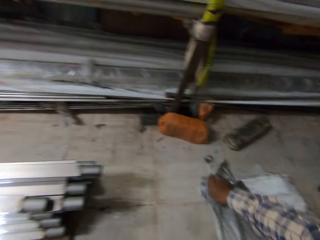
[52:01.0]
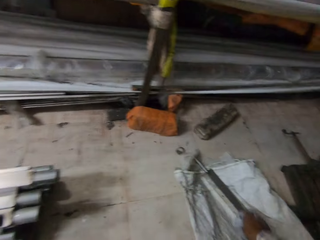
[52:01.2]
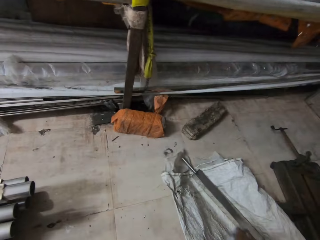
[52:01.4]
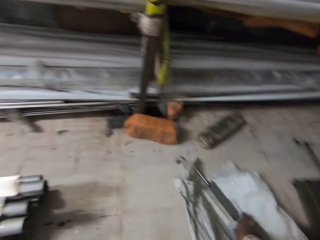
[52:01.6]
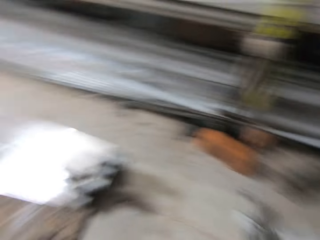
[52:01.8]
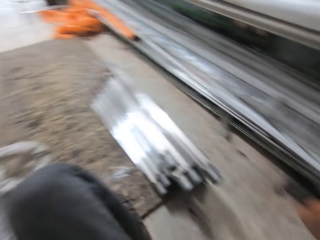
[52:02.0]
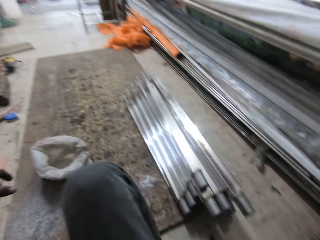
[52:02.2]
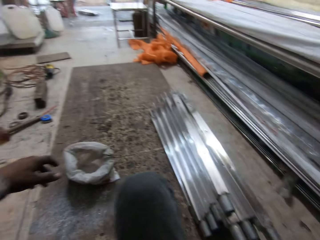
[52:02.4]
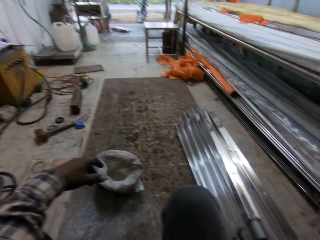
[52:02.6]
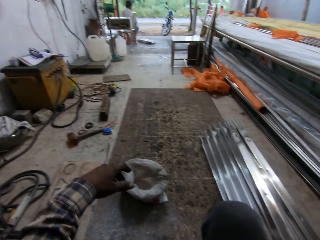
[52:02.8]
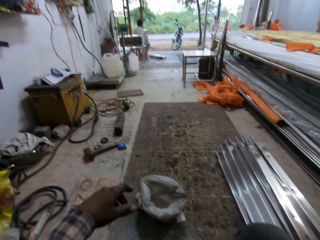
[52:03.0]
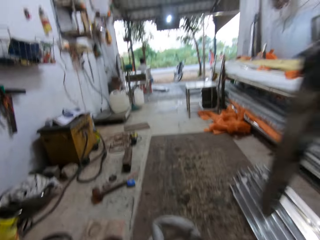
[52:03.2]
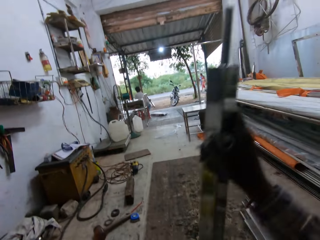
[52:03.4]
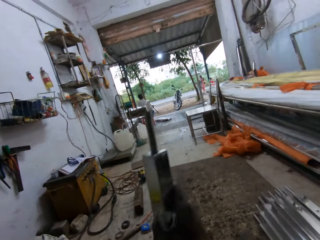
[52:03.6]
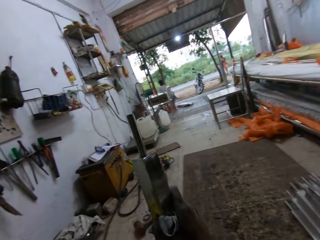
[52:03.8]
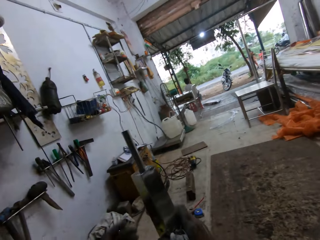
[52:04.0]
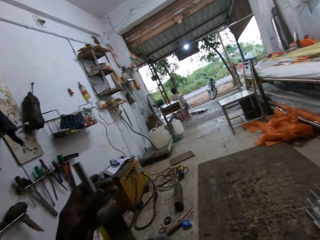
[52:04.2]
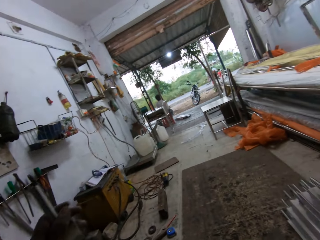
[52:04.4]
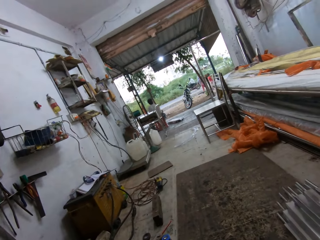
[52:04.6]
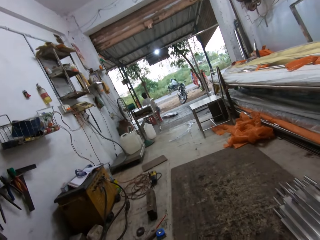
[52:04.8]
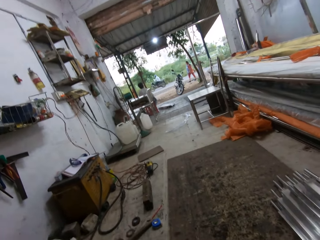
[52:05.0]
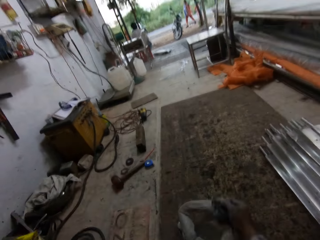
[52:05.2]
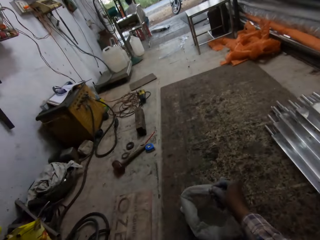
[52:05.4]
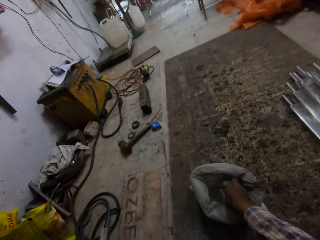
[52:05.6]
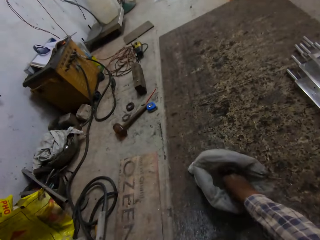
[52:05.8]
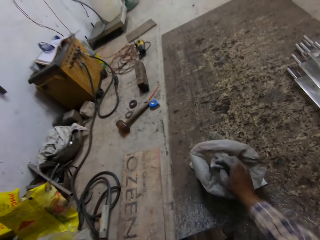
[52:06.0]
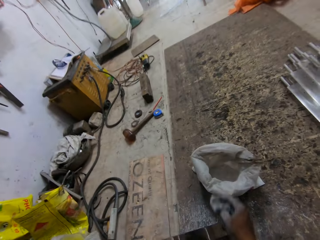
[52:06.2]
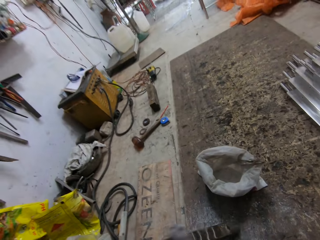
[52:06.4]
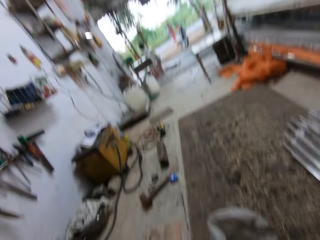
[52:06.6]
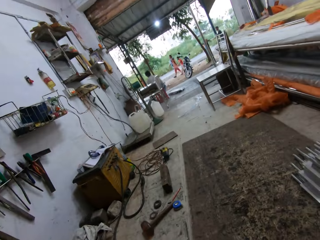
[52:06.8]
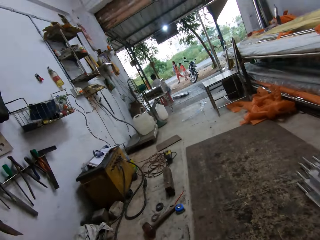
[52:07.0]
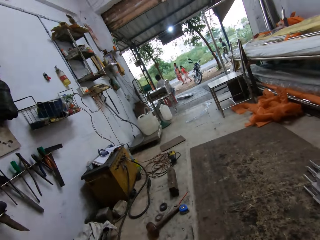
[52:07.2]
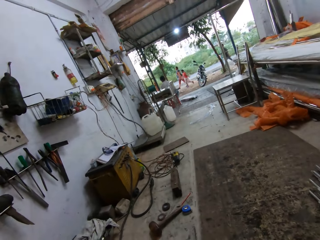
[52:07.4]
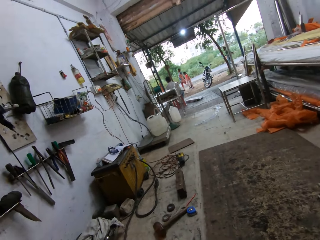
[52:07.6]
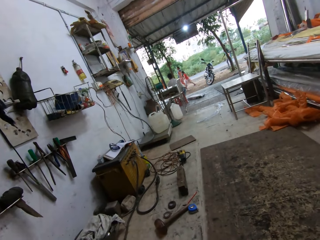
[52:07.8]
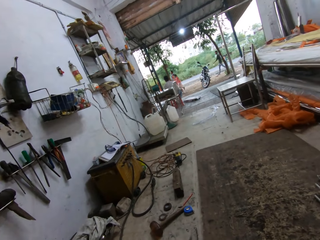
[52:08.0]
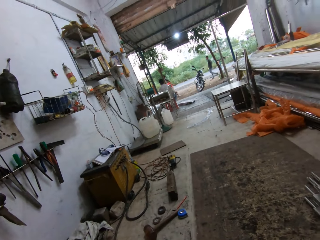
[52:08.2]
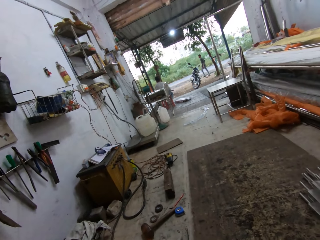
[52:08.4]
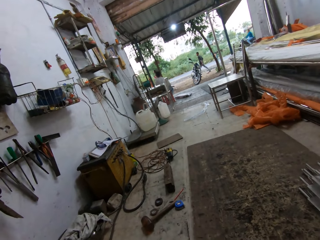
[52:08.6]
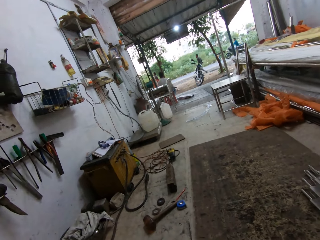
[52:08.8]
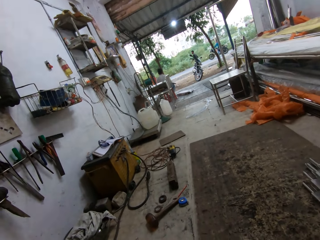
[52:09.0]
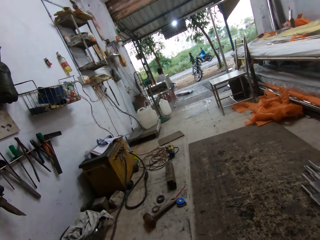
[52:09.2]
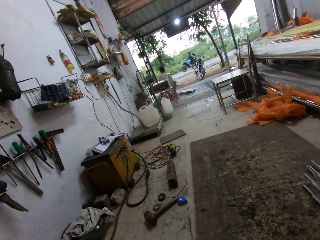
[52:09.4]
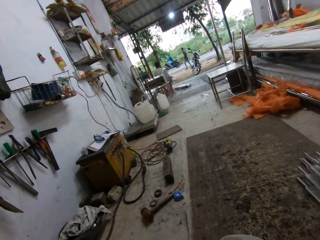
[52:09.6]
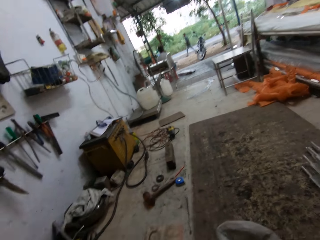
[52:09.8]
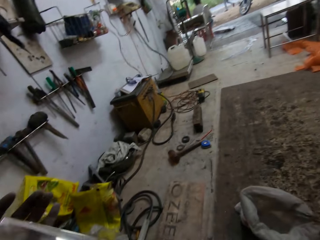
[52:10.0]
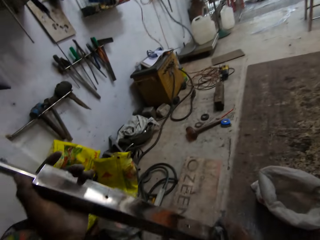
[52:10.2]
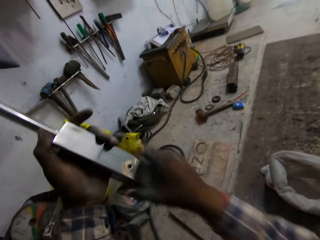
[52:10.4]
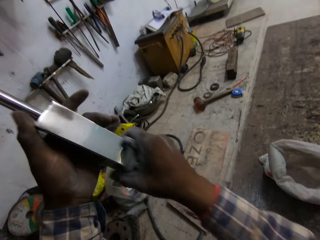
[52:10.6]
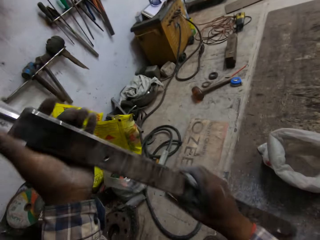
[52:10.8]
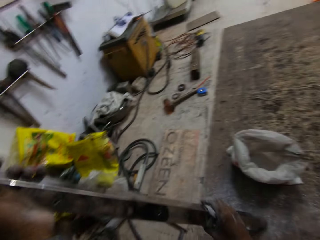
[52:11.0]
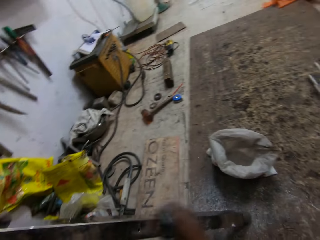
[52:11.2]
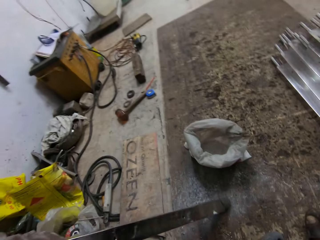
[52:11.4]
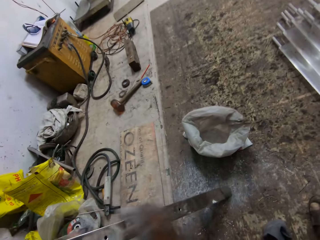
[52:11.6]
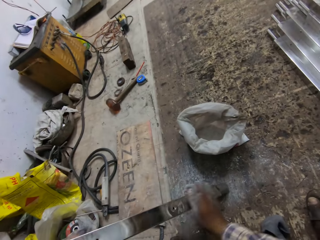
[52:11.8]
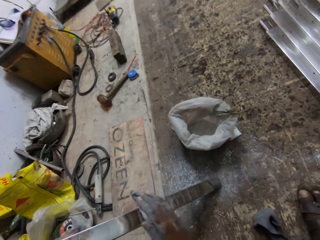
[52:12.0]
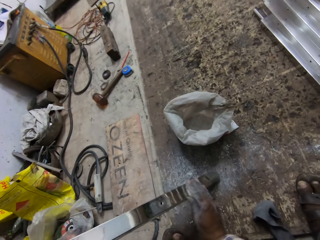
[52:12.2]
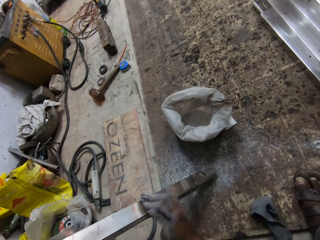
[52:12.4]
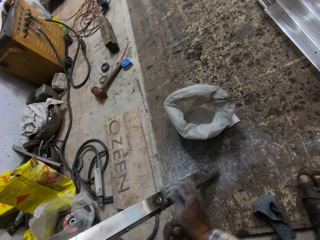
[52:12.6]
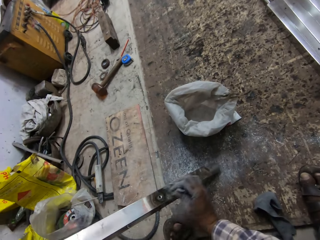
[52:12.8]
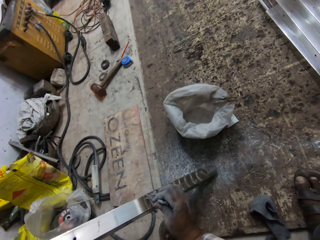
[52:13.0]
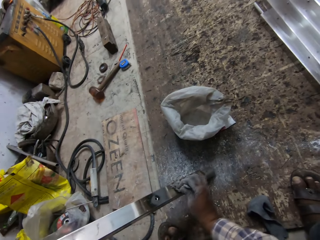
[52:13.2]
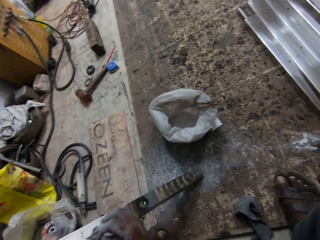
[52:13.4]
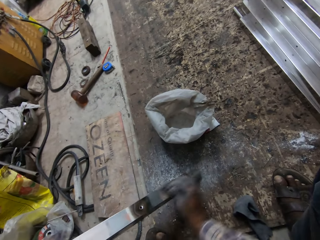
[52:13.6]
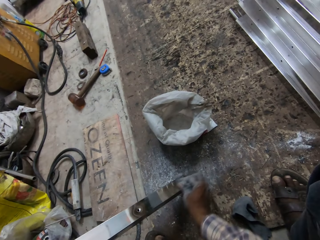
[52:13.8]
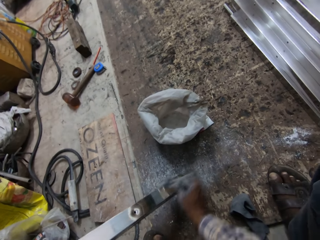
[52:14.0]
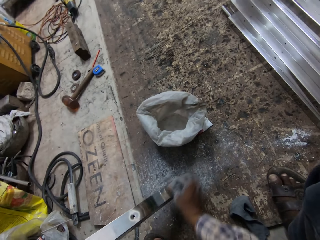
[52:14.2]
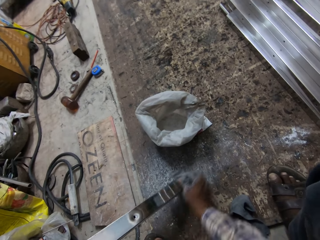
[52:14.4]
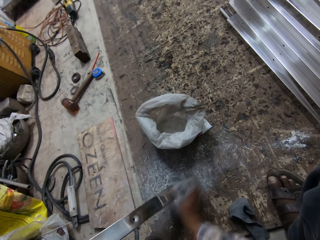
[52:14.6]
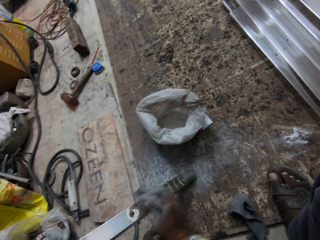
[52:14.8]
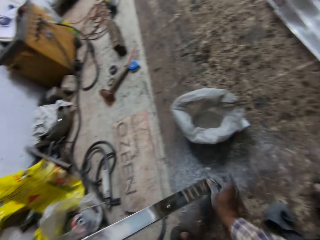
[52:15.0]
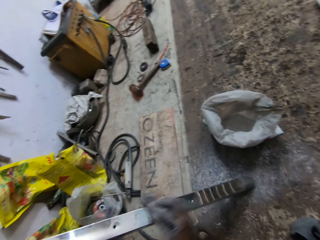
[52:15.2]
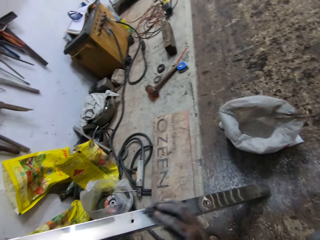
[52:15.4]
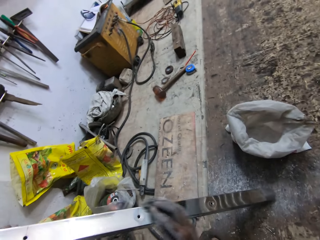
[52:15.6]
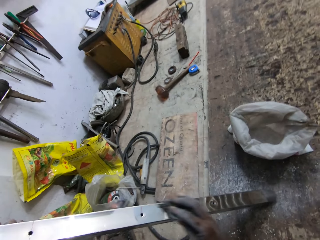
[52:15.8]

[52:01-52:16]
The camera wearer picks up an iron rod on the floor with his right hand. He looks around a garage. He passes the iron rod from his right hand to his left hand. He dips the cloth into the silver dust bag on the floor. He looks around the garage. He rubs the iron rod with the cloth in his right hand.

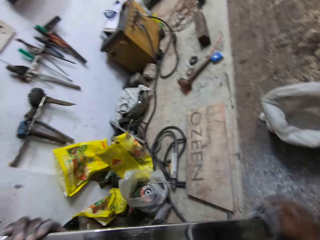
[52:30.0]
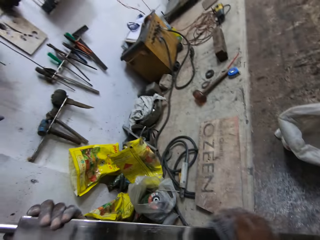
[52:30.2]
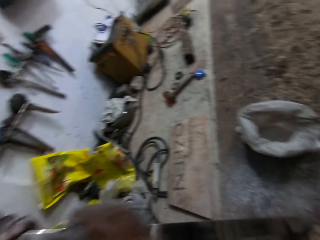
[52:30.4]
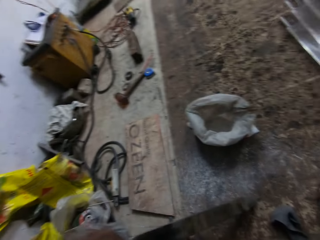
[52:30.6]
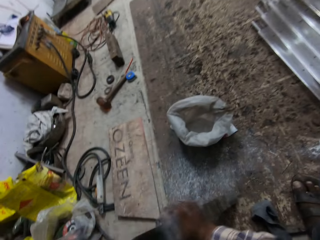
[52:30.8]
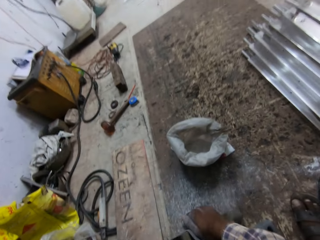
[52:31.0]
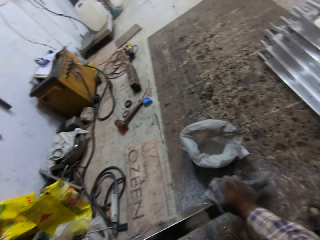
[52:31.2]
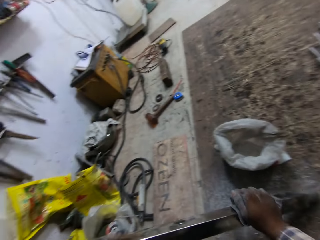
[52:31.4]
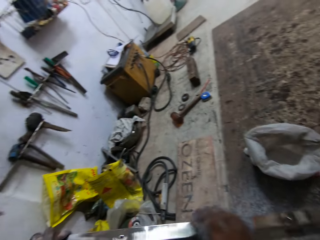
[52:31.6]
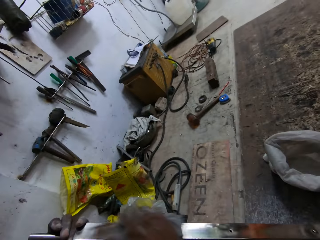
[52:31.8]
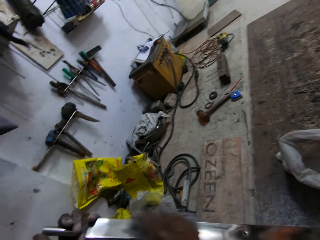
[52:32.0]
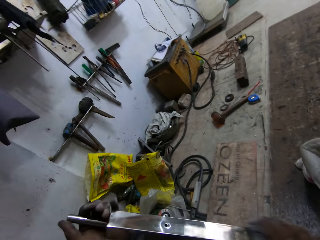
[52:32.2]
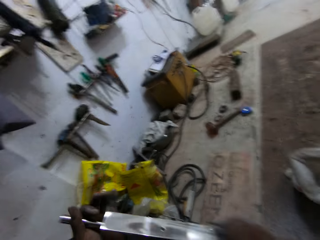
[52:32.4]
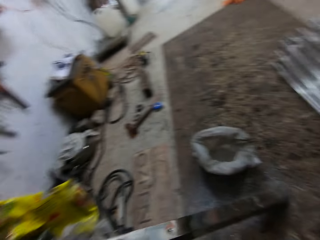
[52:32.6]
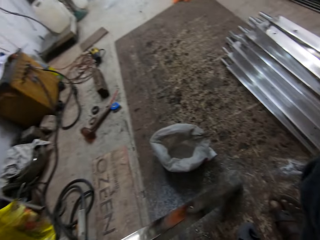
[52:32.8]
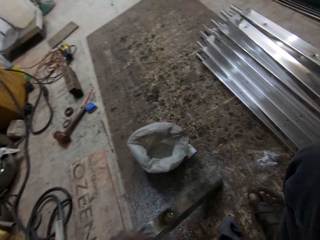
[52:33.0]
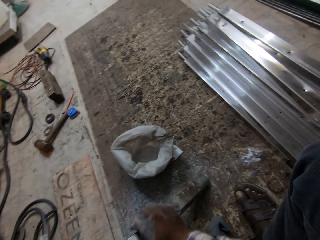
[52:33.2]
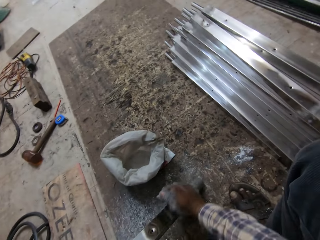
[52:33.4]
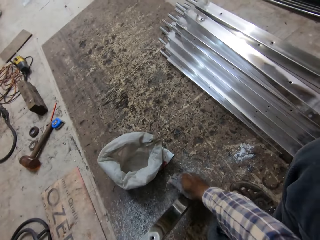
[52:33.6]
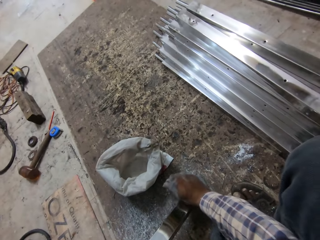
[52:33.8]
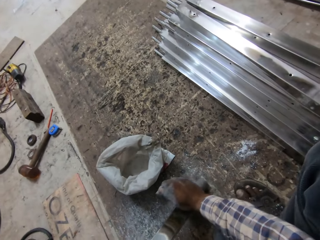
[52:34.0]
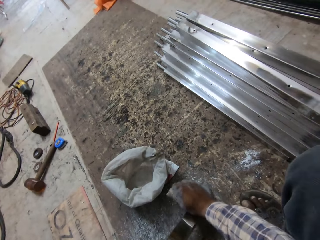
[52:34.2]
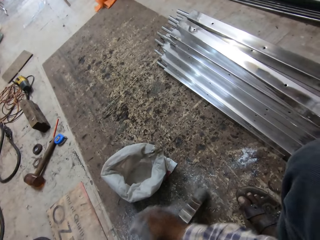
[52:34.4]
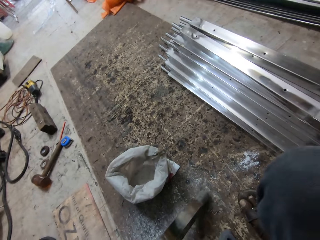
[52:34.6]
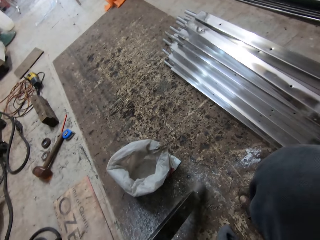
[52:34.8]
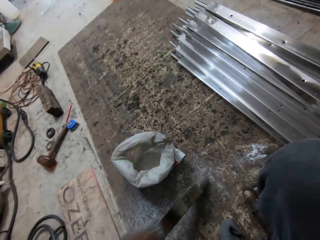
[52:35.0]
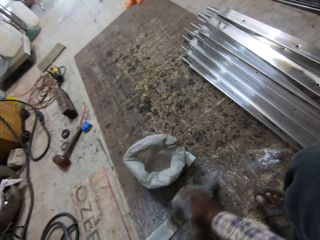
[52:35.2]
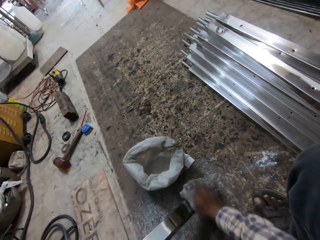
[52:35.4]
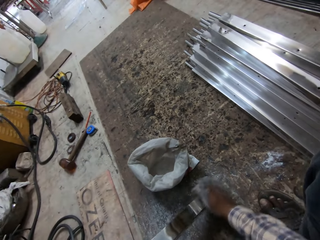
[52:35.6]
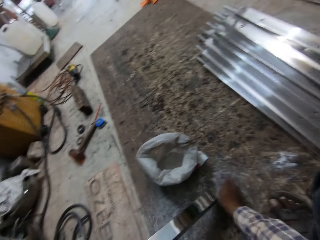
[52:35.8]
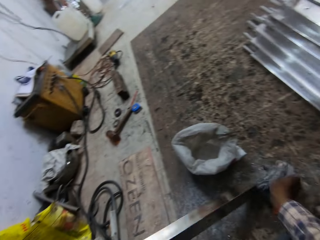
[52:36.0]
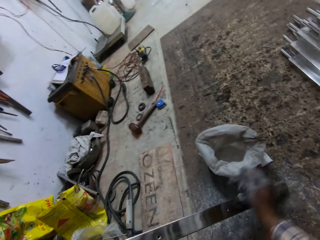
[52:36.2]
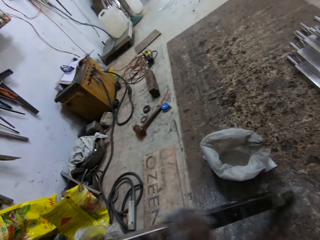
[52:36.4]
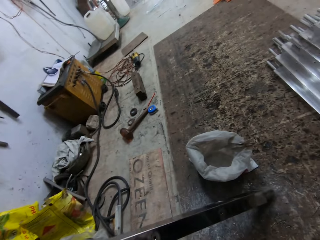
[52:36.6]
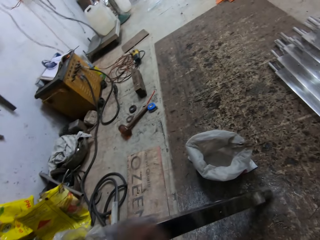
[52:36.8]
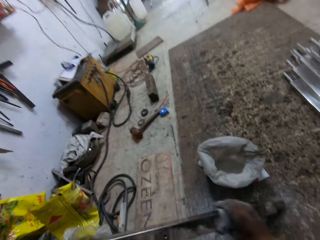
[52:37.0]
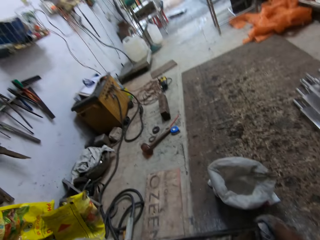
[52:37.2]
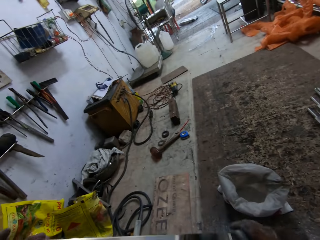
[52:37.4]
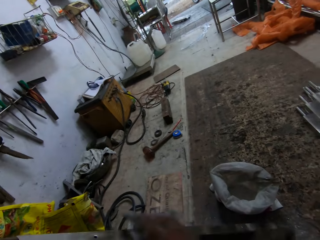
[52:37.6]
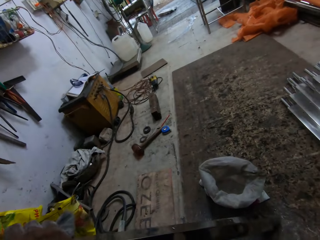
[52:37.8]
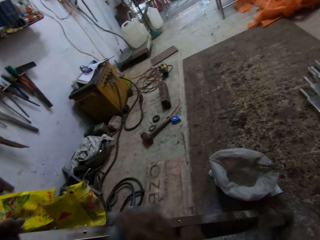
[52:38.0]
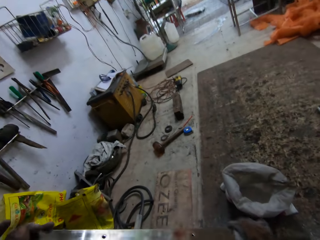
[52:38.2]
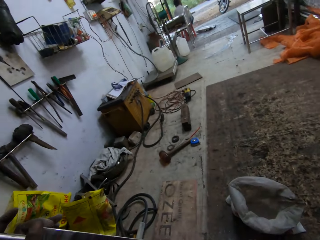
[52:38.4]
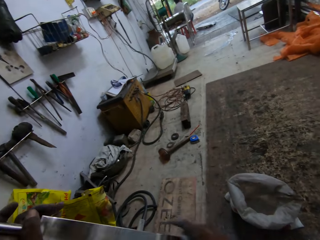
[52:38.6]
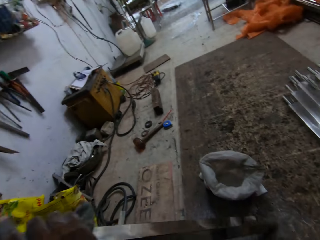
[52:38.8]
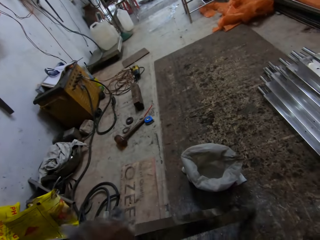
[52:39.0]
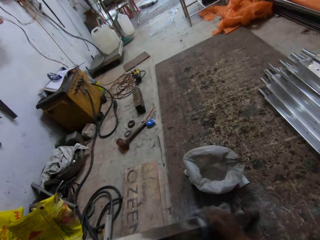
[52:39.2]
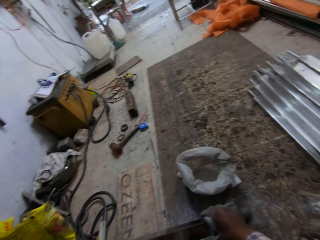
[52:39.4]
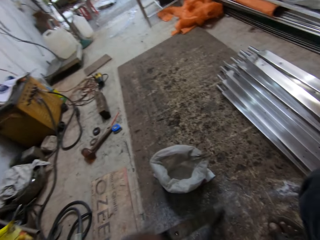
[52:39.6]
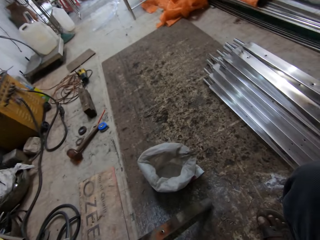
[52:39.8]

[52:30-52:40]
The camera wearer adjusts a metal rod on the floor. They wipe the metal rod with a piece of cloth.
